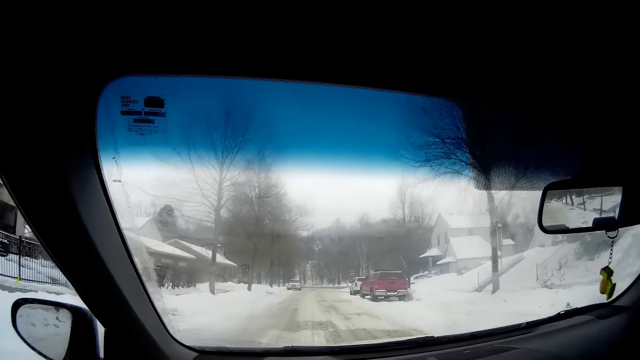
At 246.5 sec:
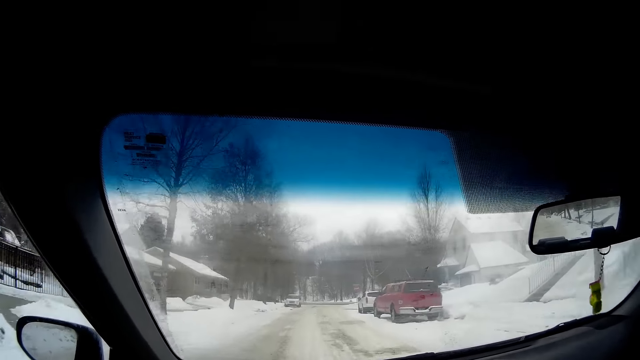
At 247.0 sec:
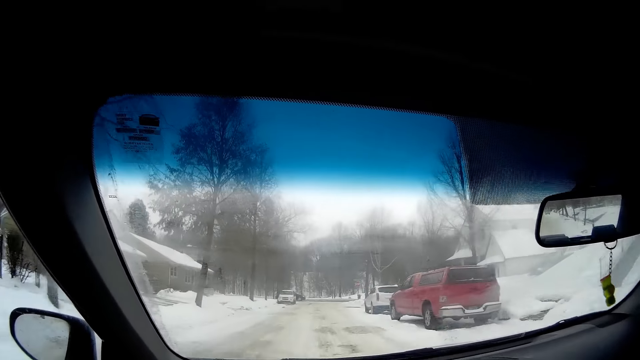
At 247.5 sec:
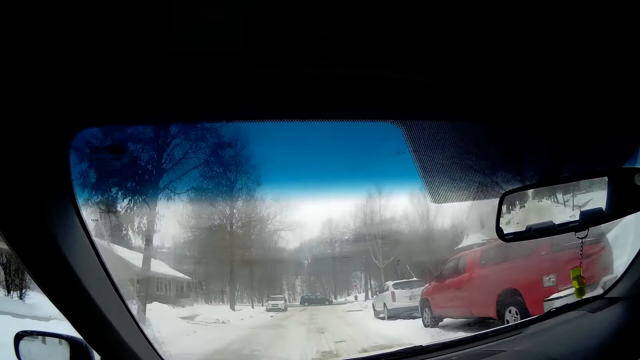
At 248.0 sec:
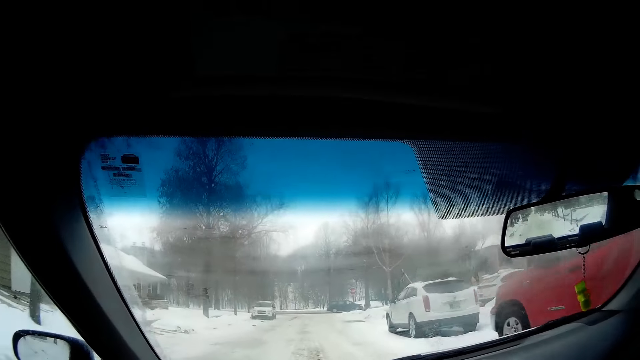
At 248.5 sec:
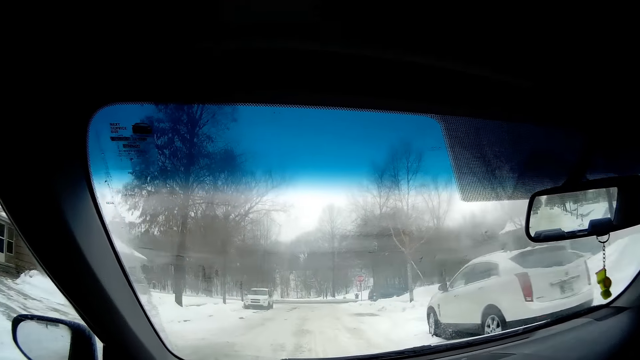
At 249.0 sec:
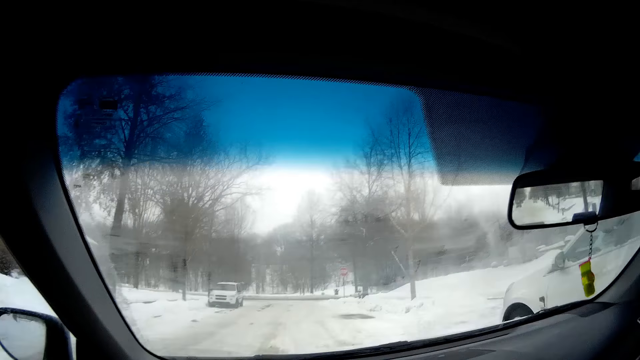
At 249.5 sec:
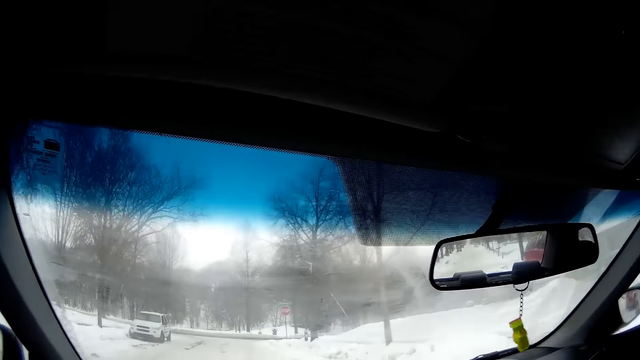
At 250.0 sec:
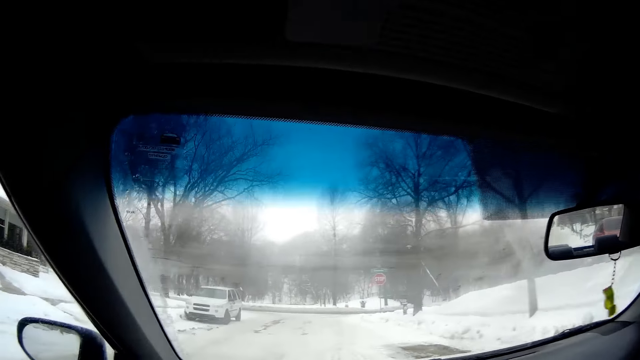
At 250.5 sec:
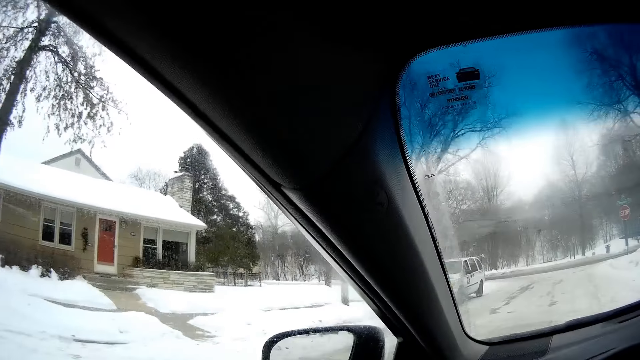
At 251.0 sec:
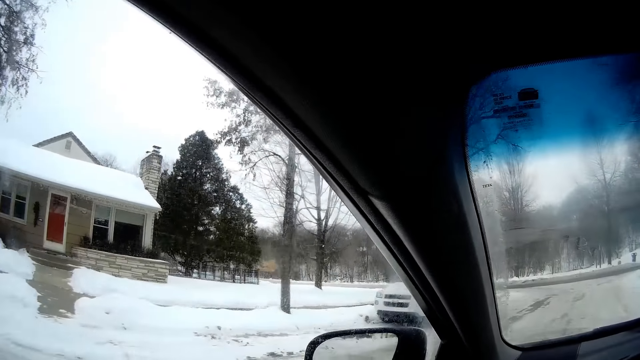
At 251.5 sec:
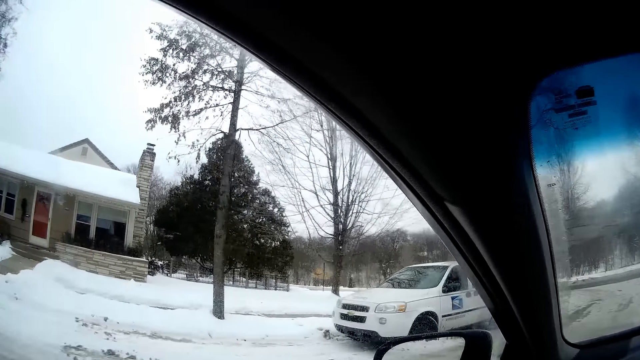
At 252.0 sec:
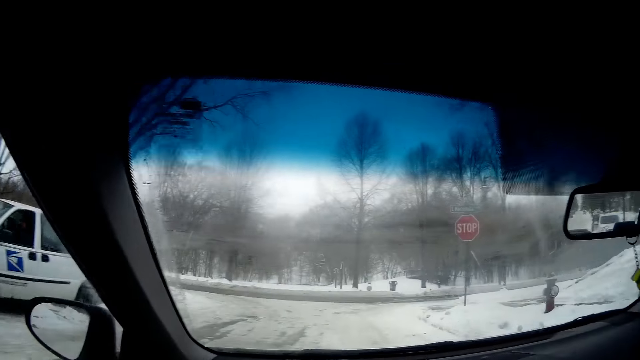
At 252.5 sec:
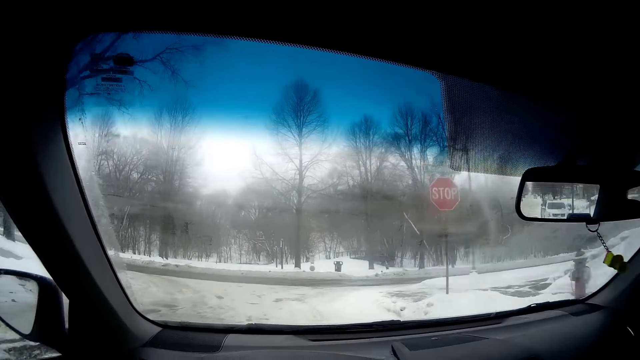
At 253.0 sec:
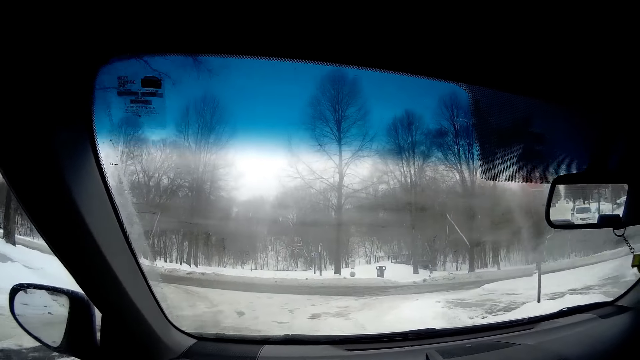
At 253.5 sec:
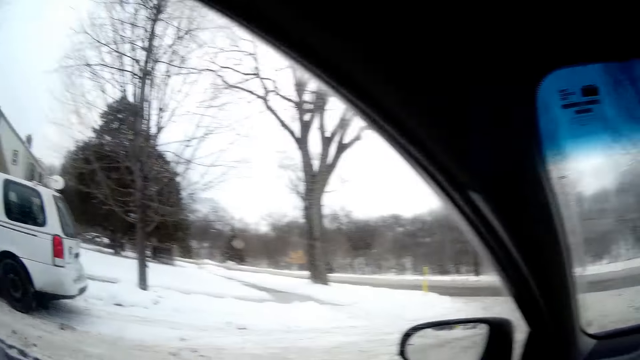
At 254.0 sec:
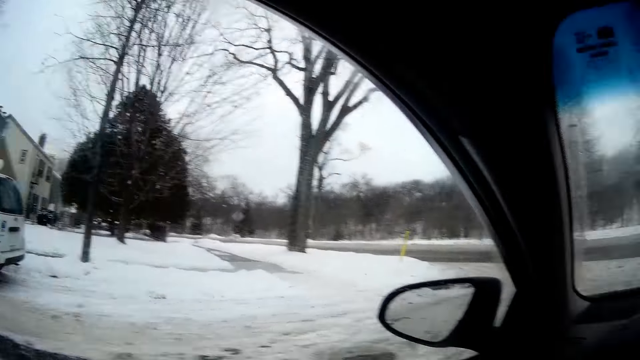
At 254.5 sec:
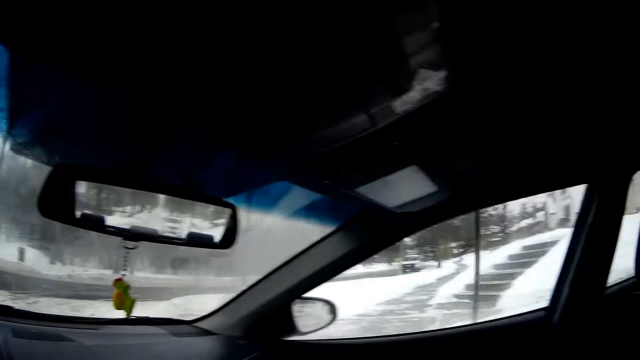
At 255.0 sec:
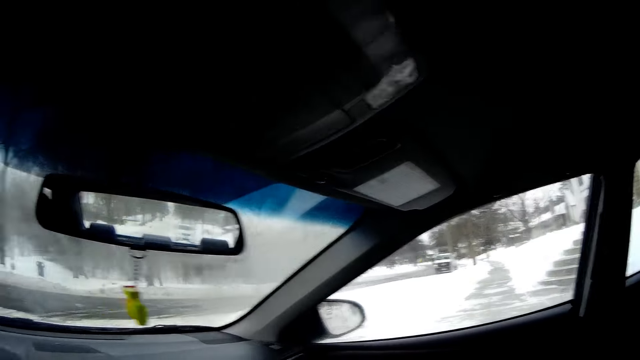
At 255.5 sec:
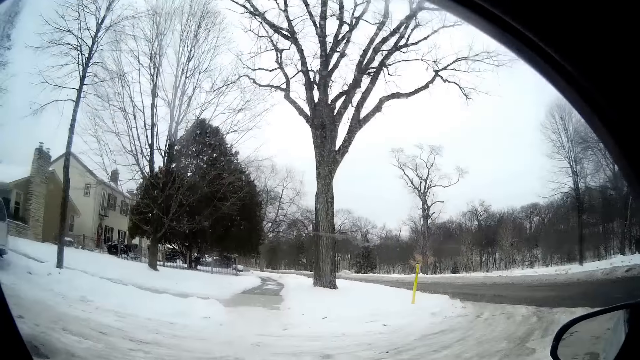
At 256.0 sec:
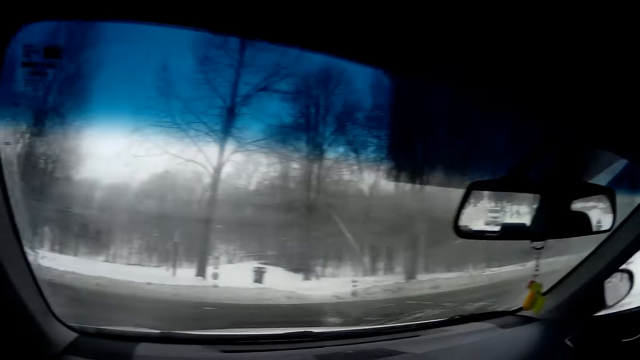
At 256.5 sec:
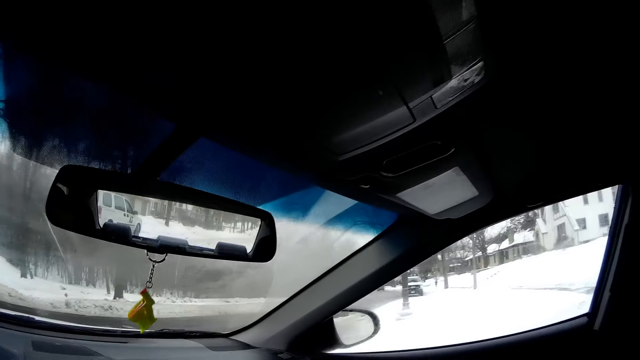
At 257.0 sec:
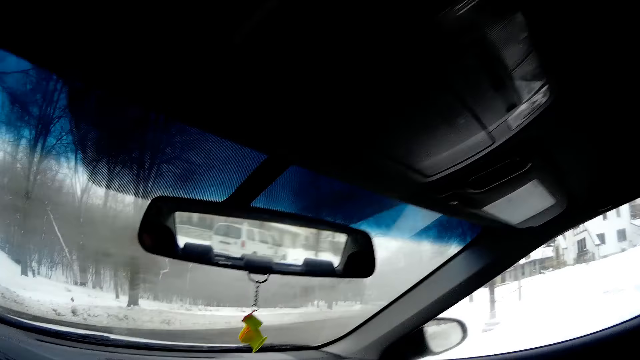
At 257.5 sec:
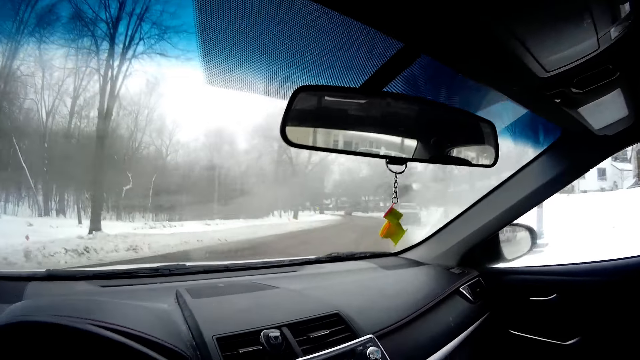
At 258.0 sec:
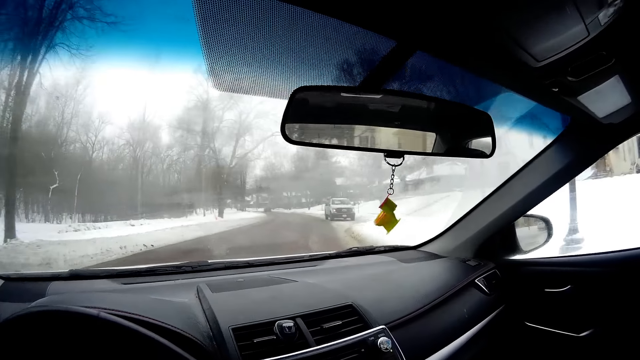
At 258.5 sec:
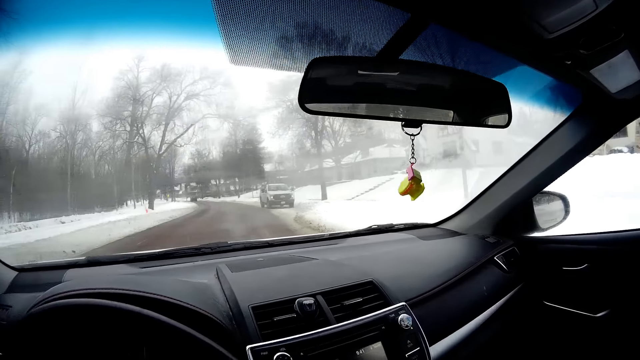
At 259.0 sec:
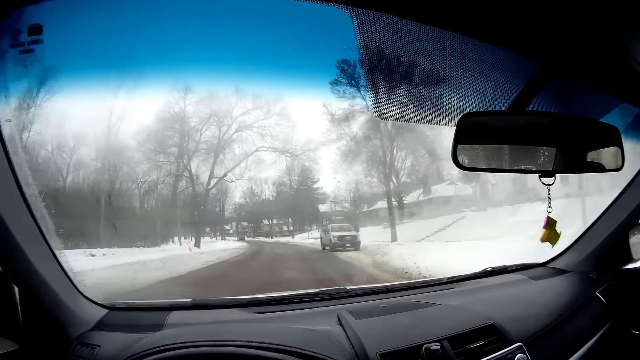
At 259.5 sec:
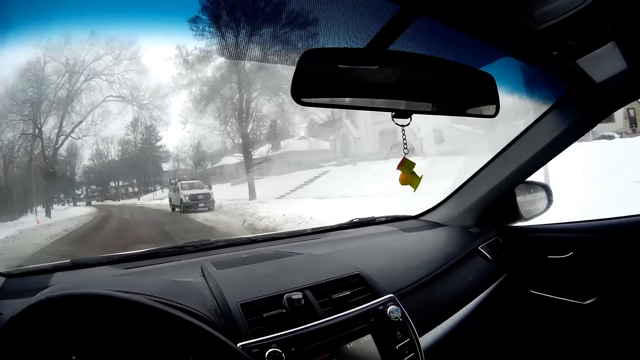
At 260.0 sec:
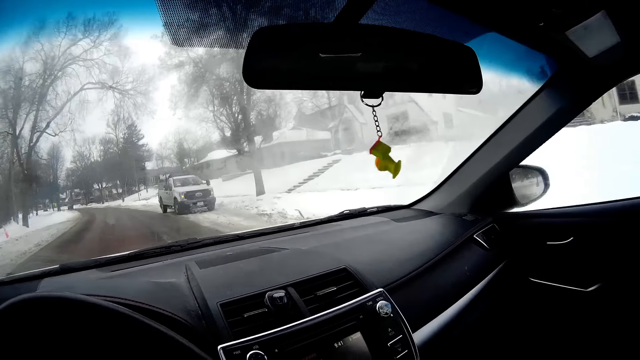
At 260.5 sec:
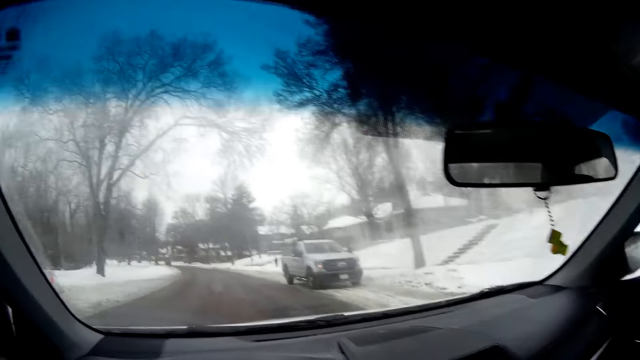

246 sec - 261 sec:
A black car drives across the camera wearer. The camera wearer looks around. They turn the car right. They drive the car forward on the road.

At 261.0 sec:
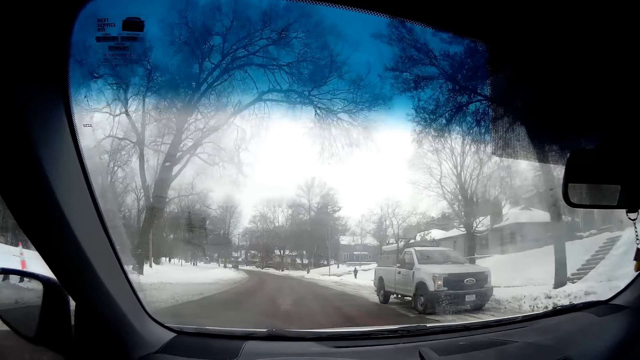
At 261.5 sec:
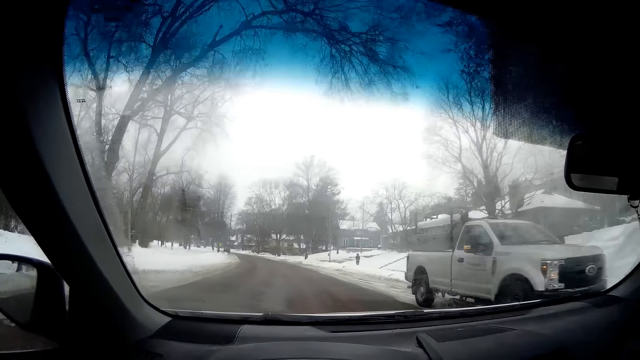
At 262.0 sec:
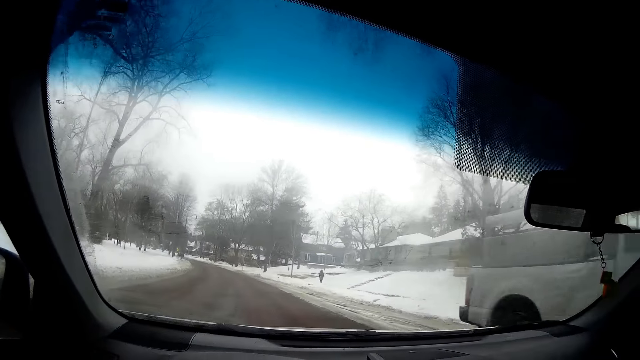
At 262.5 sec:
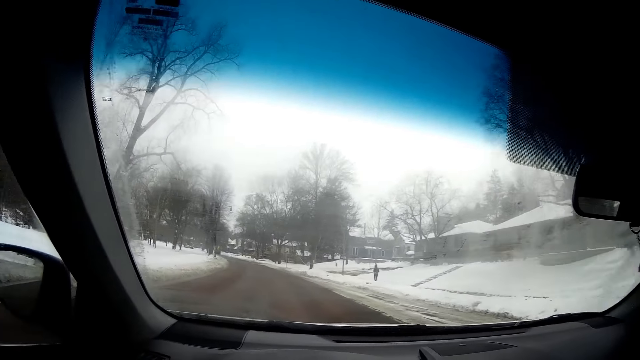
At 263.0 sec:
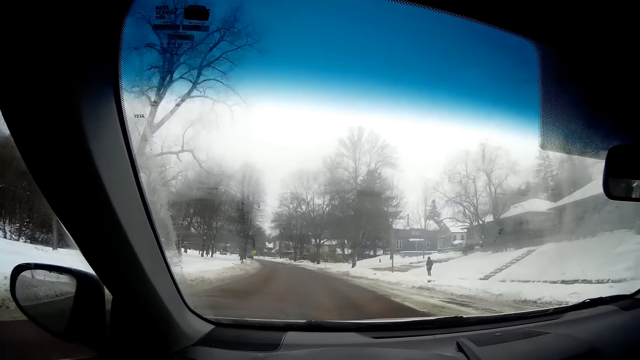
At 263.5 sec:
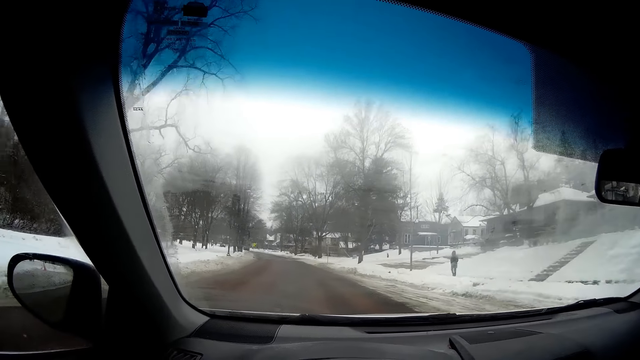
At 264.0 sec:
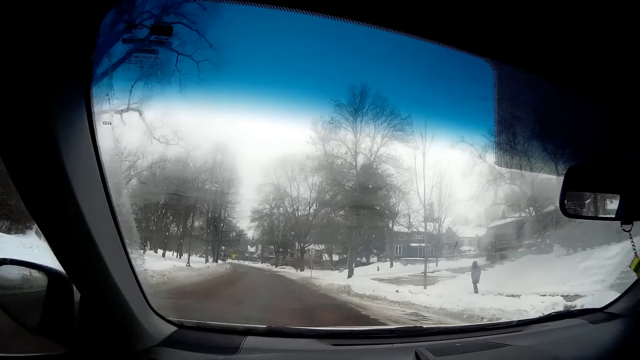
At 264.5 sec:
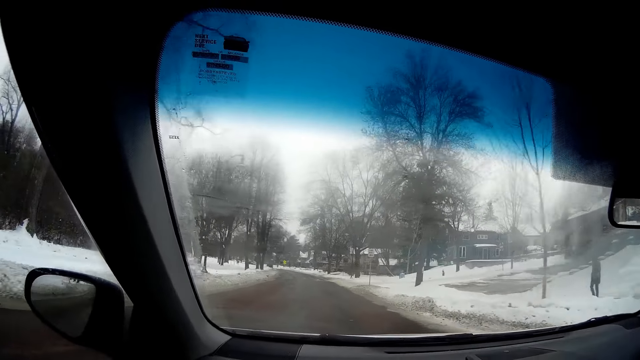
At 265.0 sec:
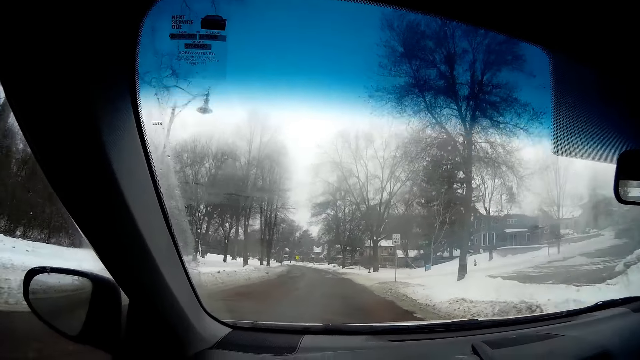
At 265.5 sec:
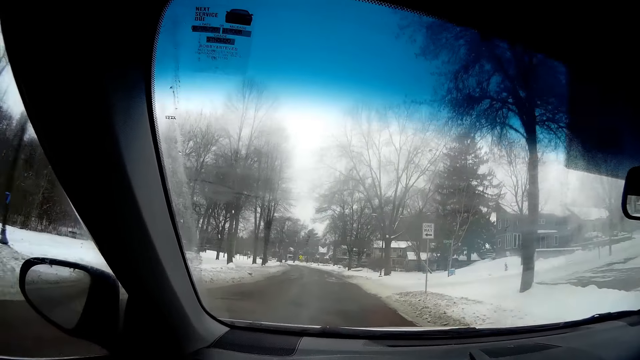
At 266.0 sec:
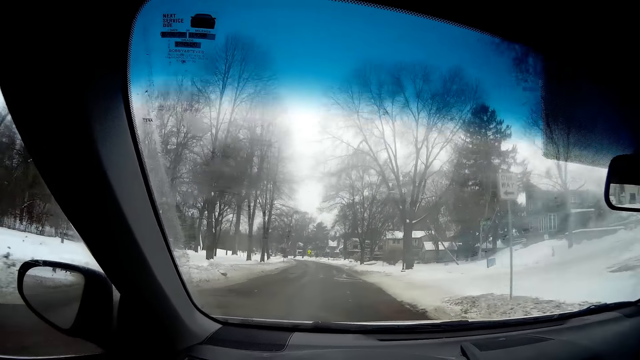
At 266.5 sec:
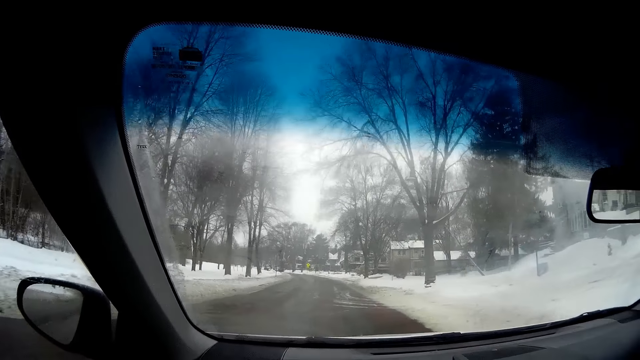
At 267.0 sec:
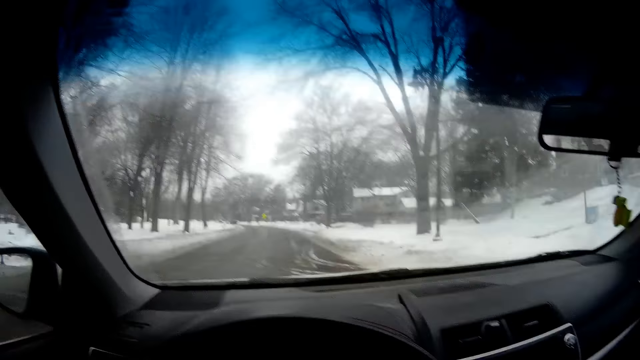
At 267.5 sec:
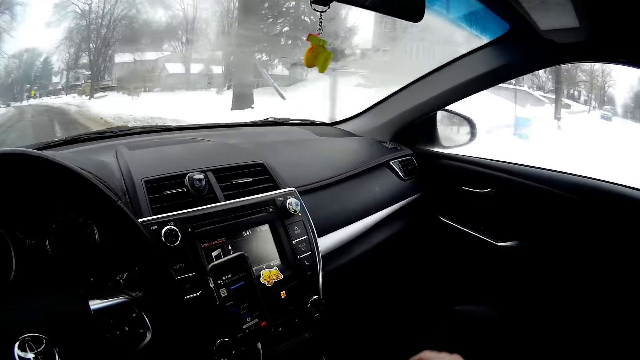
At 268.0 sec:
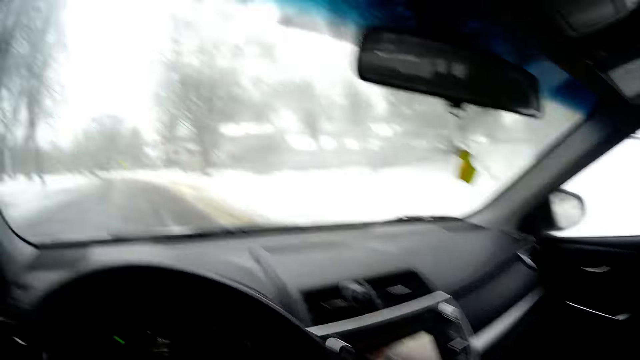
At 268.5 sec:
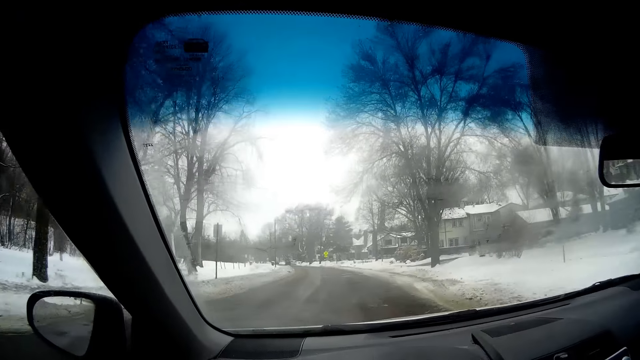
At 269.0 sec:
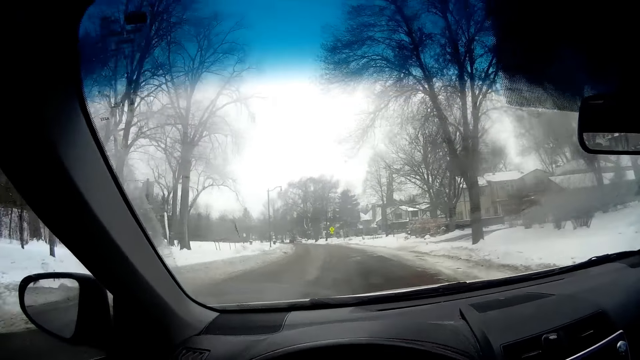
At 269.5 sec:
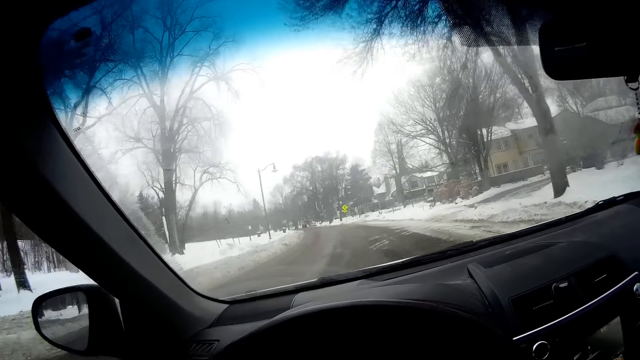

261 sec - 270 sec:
The camera wearer drives past a man. He raises his right hand. He looks away from the road. He drives the car forward on the road.
